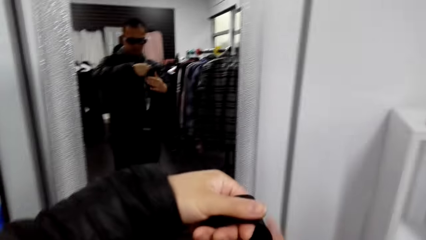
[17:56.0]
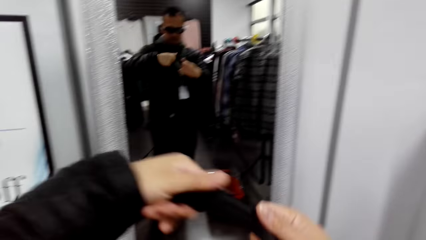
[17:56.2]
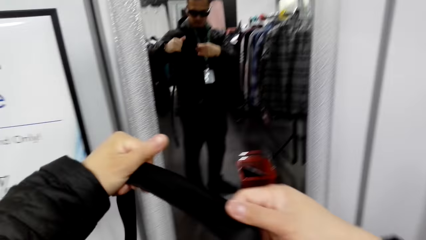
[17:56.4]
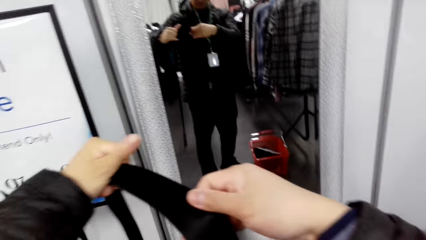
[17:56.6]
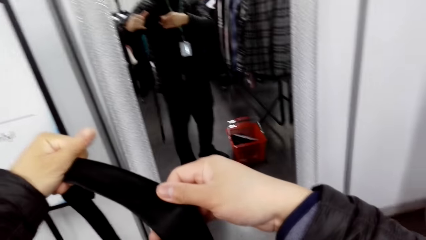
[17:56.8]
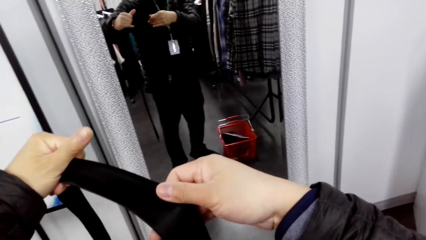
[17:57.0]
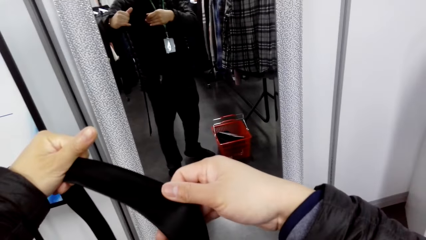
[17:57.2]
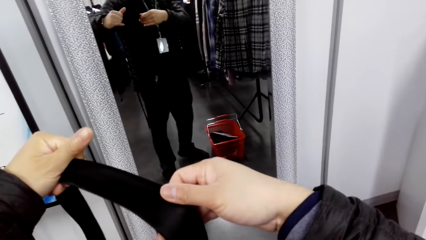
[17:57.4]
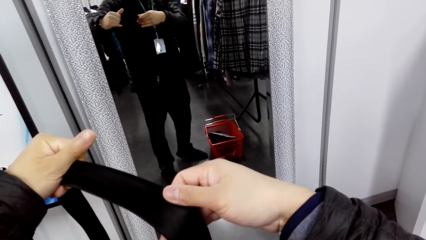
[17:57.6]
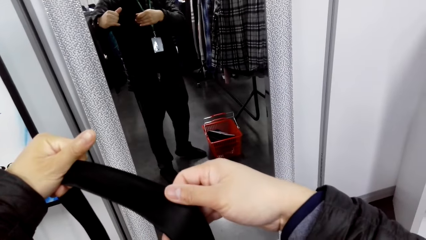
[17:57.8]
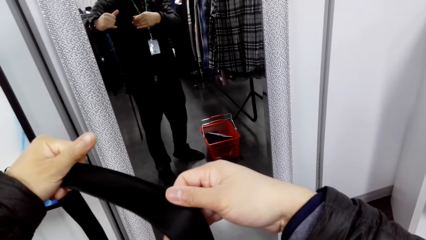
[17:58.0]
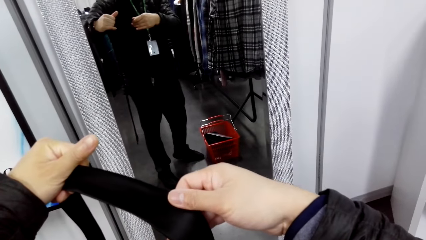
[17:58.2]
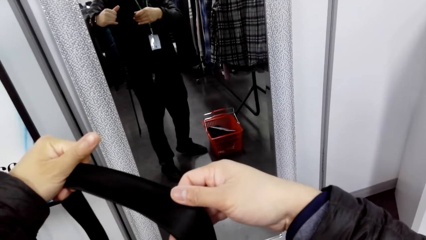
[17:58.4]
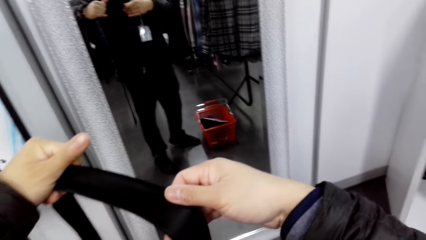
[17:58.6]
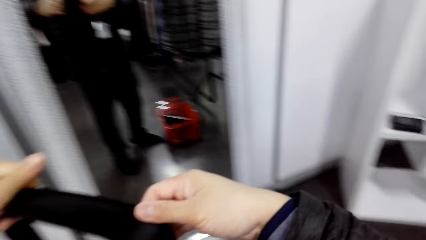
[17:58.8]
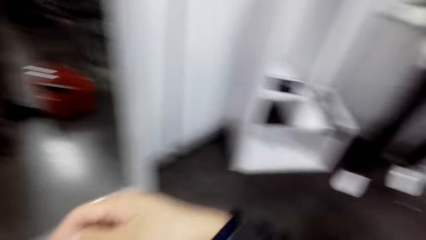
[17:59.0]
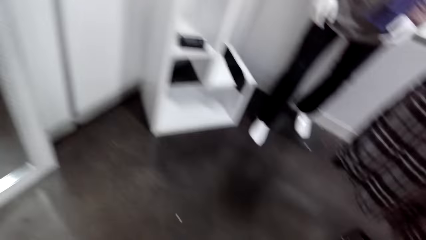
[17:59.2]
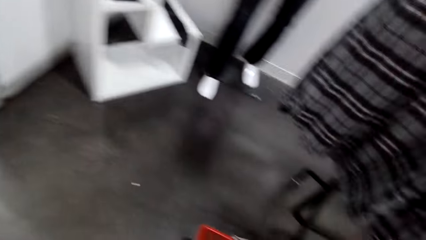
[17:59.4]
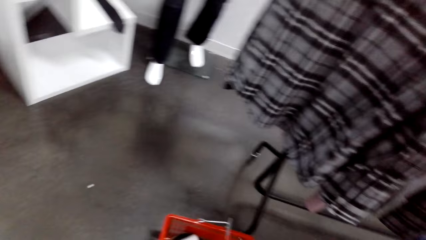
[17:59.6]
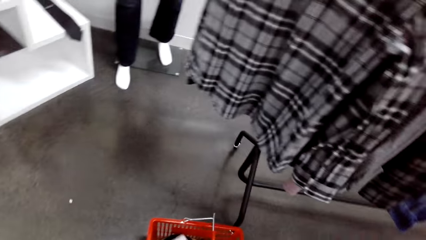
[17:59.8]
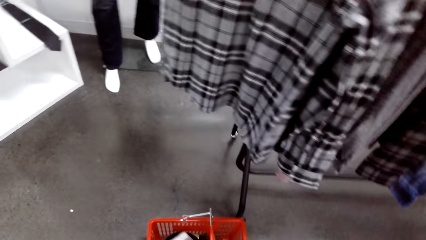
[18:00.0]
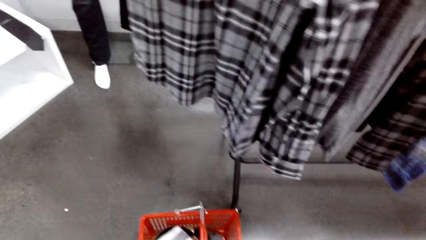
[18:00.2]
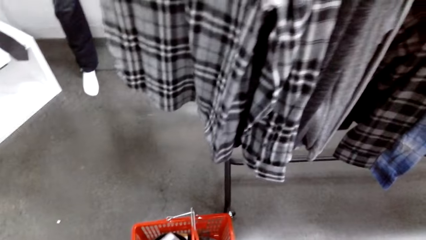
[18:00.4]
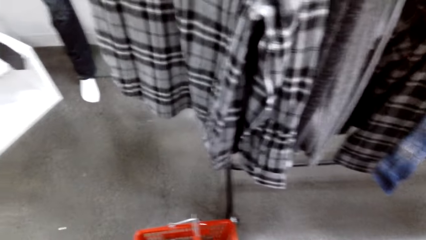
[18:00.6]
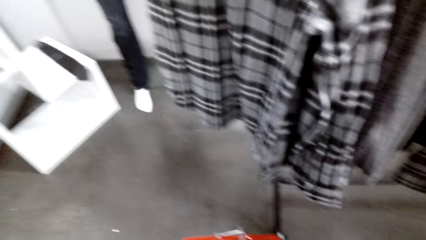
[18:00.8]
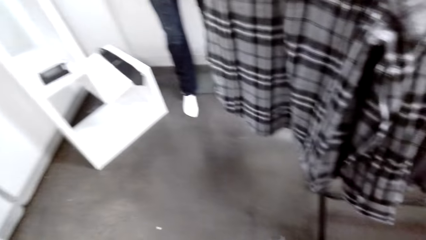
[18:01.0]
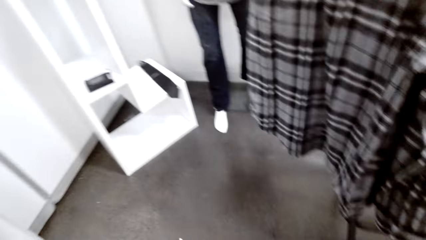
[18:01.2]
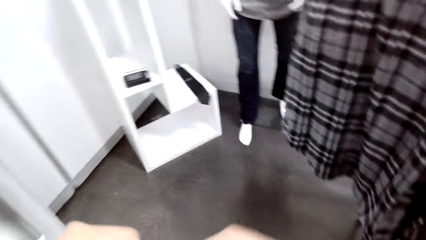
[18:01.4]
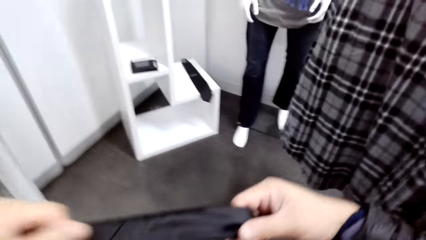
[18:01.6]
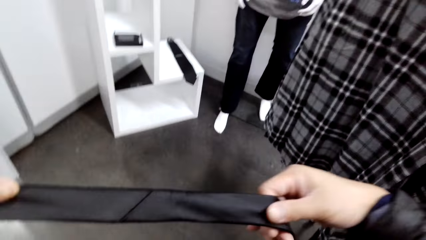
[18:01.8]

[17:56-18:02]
A cashier dialogues with the camera wearer. The camera wearer holds a tie. They look around.

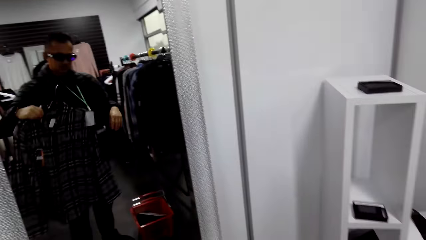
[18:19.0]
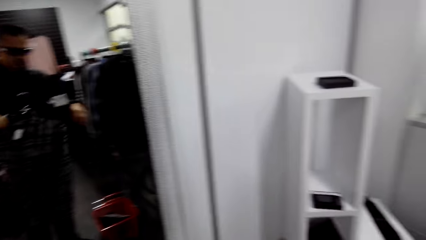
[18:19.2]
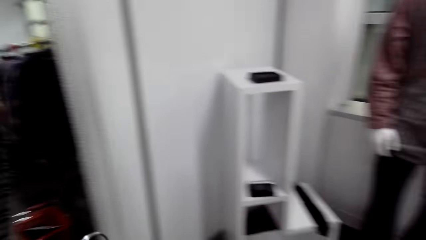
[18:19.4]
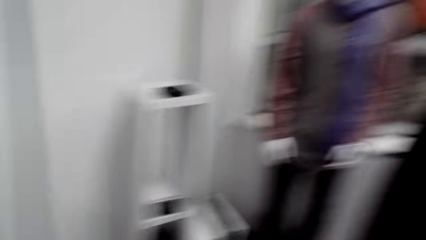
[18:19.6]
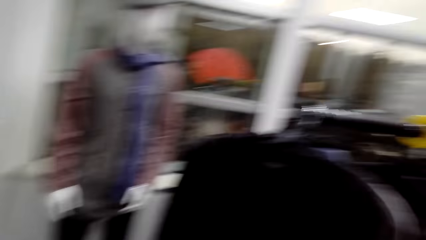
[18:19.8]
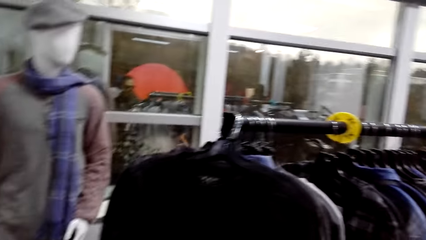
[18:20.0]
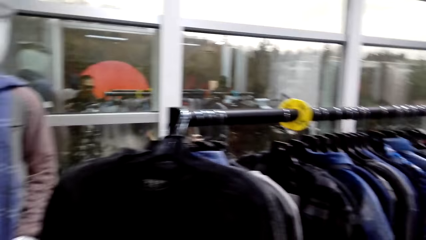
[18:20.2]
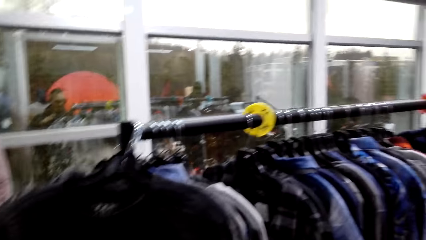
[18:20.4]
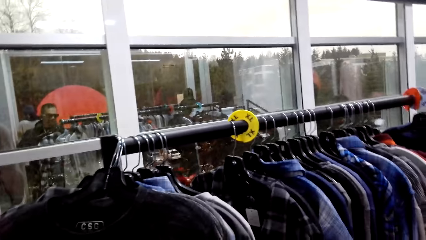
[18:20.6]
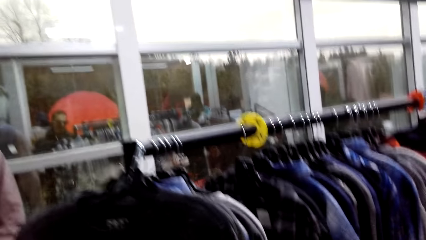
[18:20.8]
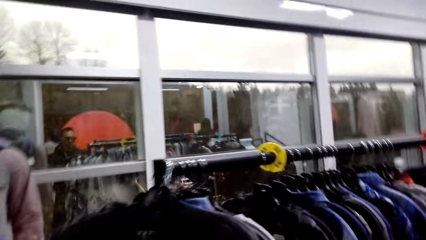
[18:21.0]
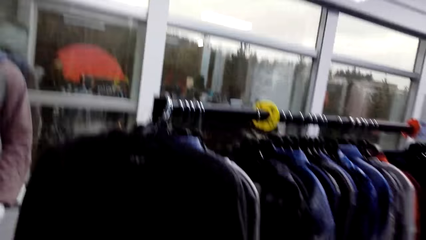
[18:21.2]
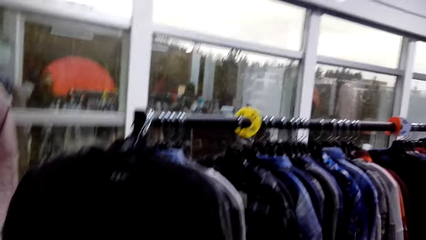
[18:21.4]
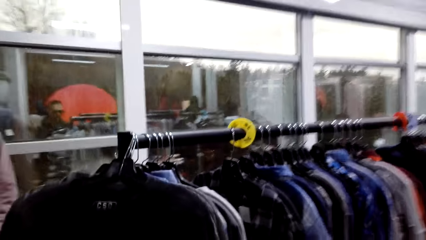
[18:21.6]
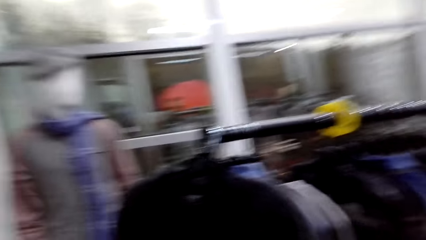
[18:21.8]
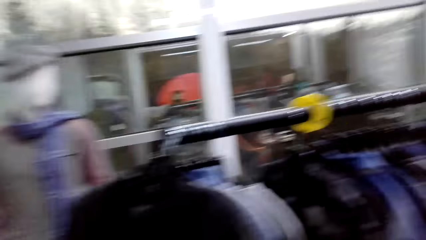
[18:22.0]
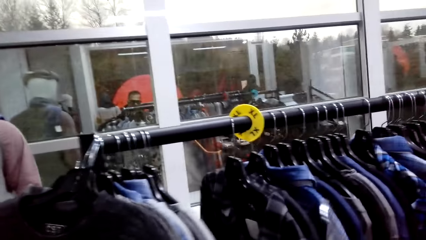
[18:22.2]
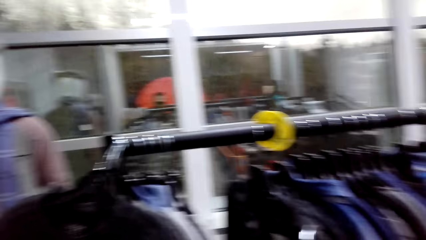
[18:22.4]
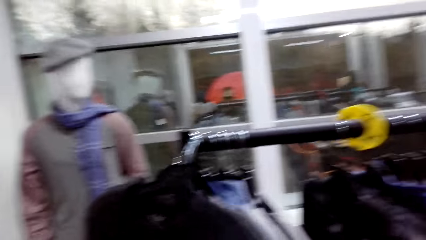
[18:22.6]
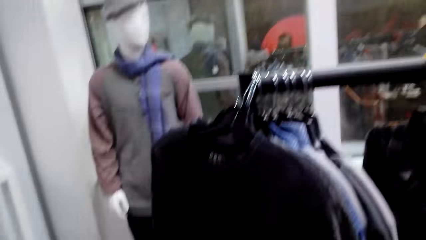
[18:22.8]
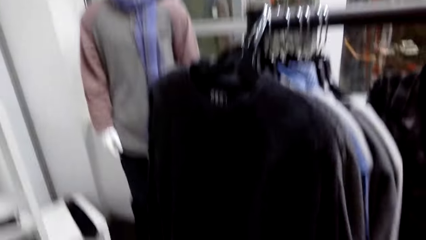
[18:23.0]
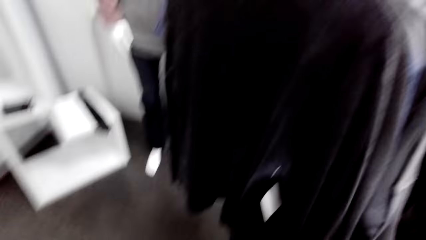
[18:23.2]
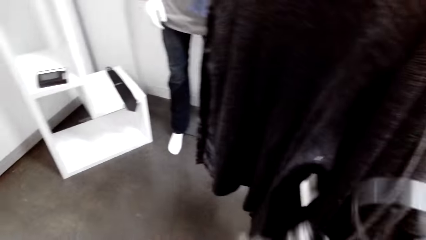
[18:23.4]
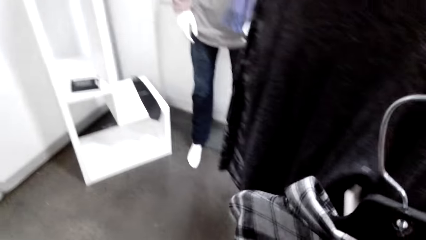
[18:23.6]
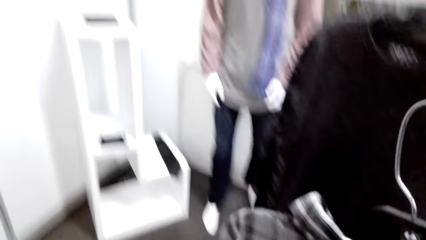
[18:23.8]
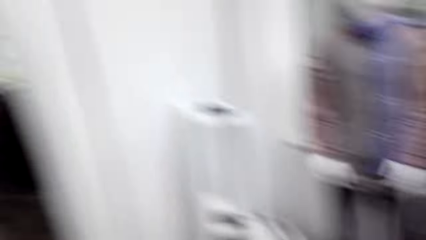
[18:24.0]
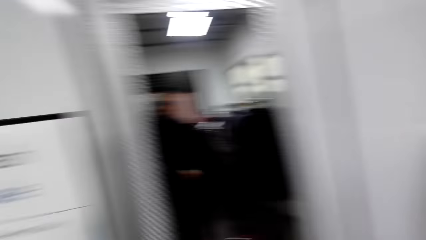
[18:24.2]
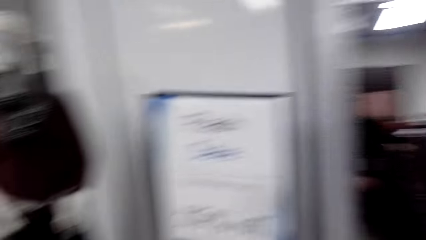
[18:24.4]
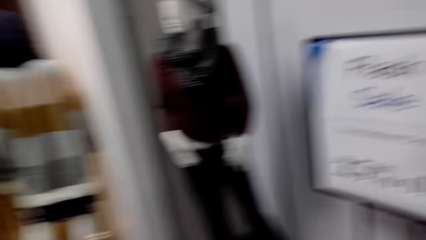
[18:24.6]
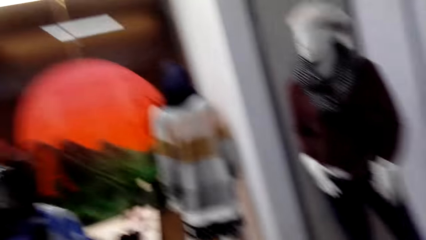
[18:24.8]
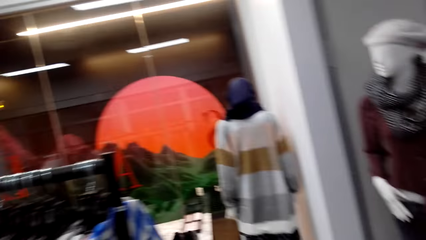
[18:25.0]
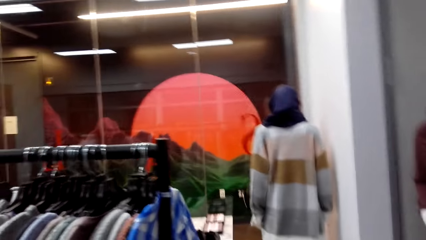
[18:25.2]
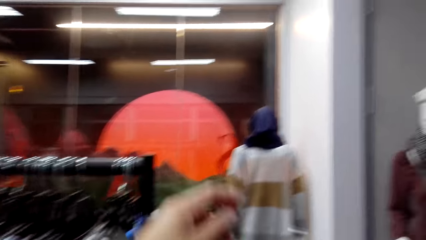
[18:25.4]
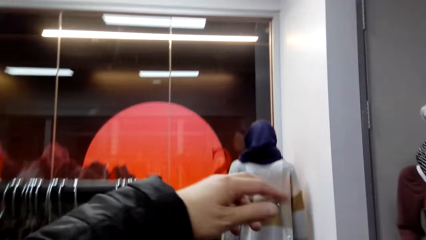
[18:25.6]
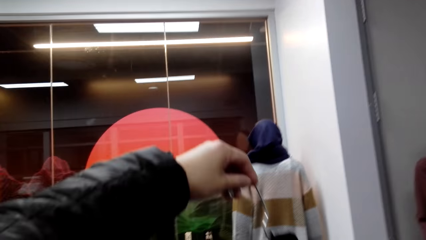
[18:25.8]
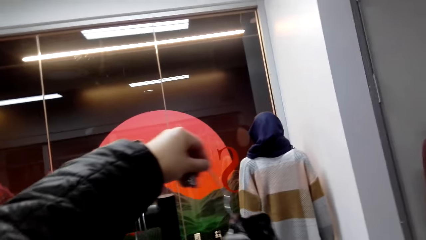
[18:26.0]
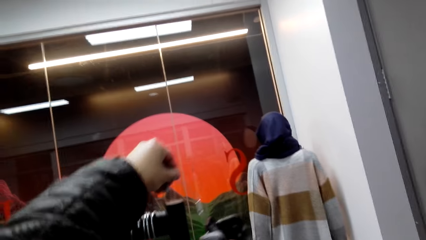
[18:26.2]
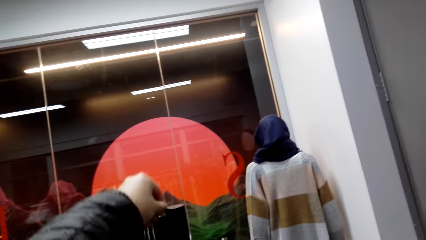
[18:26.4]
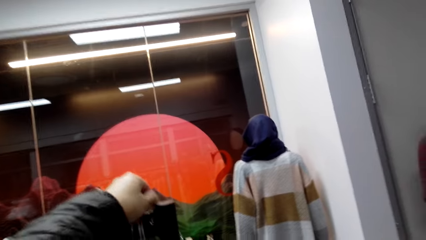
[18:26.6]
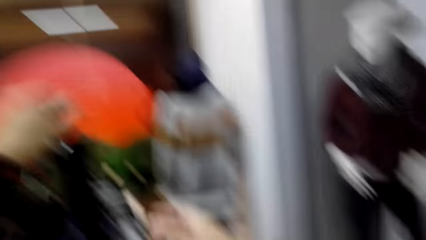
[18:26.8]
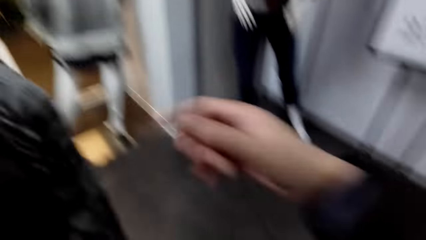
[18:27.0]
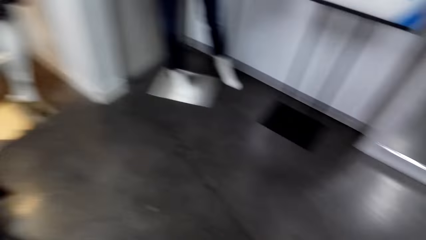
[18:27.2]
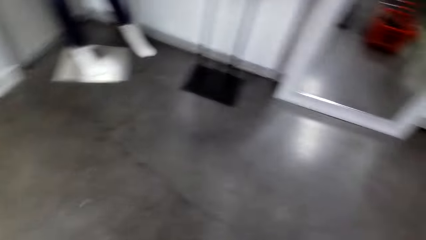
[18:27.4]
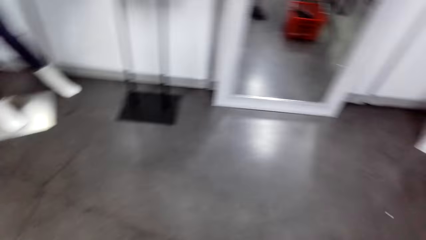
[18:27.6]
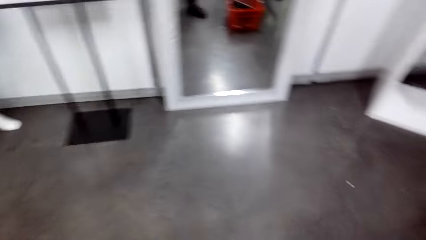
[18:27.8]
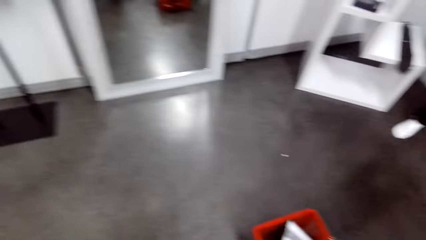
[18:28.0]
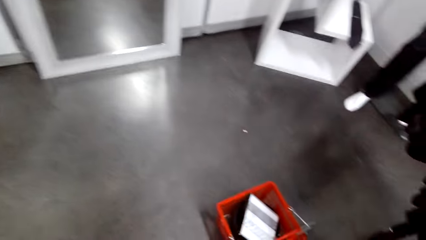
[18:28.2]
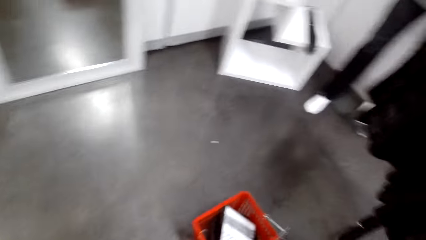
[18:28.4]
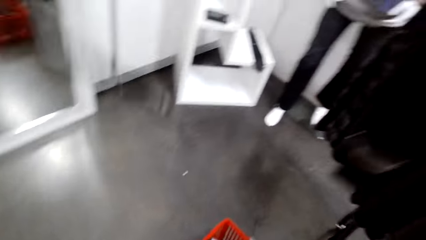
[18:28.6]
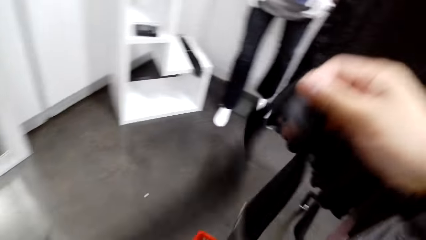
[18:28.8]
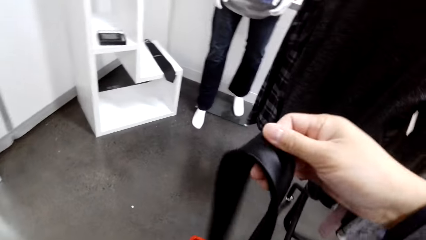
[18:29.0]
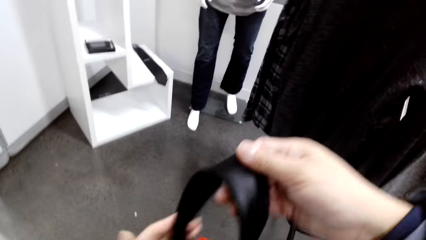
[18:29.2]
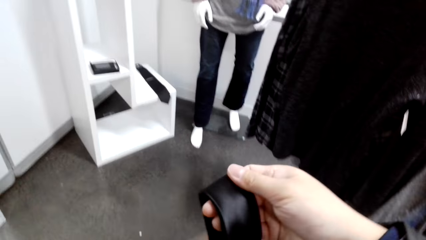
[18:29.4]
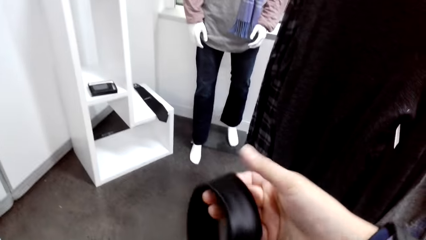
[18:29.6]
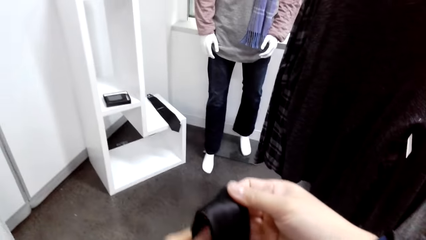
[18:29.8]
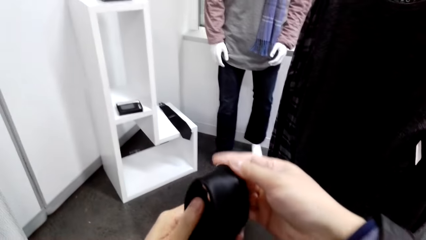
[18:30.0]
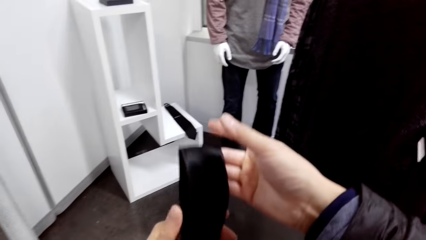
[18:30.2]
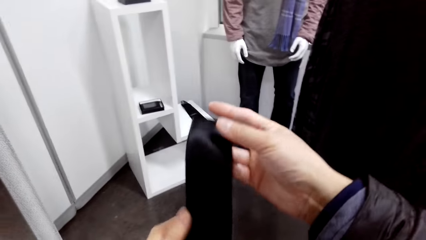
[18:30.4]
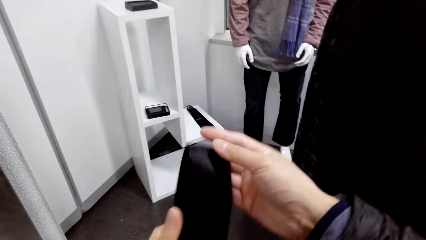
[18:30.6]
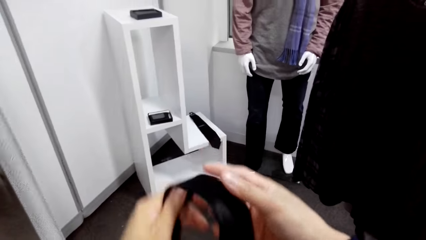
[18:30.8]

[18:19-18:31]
The camera wearer looks around the store. They turn around. They look around. They turn around. They hang a shirt on the clothing rail. They walk around the cloth store. They hold a tie.
